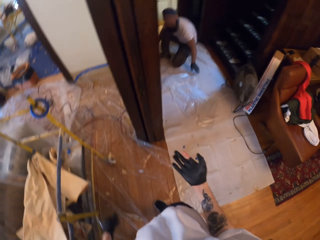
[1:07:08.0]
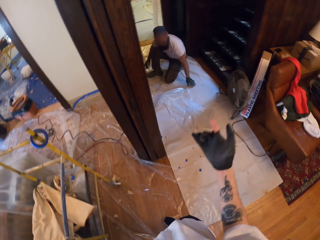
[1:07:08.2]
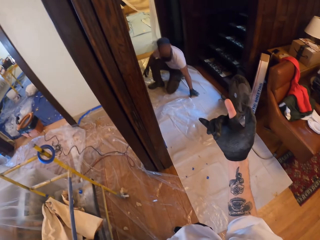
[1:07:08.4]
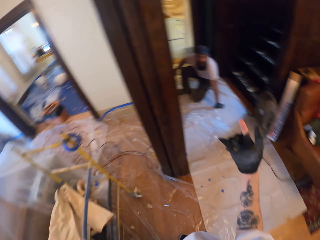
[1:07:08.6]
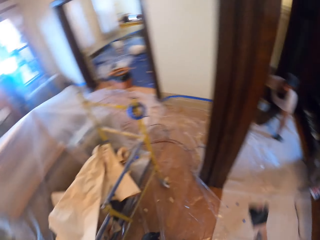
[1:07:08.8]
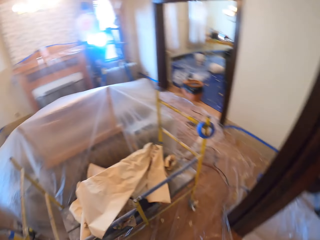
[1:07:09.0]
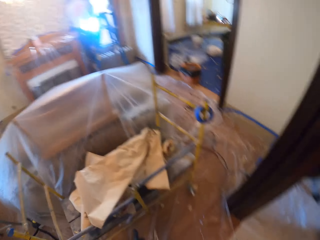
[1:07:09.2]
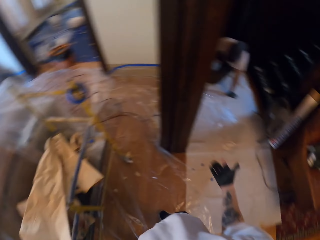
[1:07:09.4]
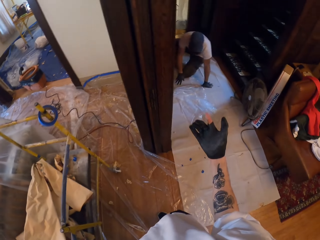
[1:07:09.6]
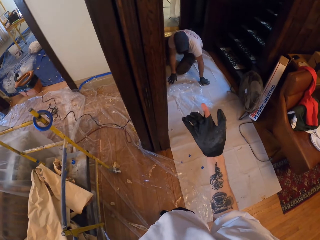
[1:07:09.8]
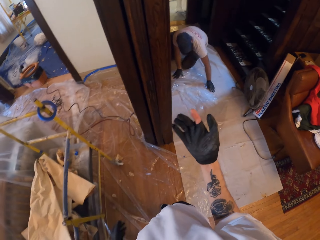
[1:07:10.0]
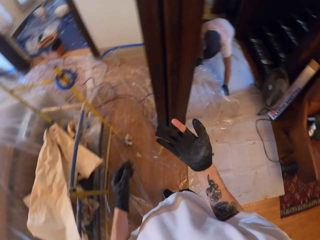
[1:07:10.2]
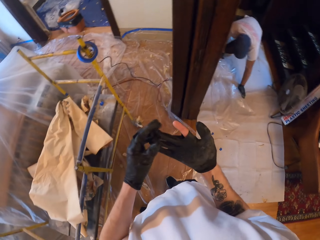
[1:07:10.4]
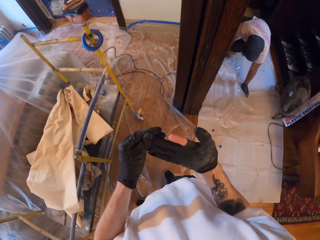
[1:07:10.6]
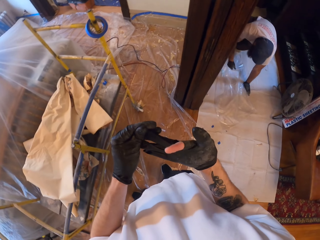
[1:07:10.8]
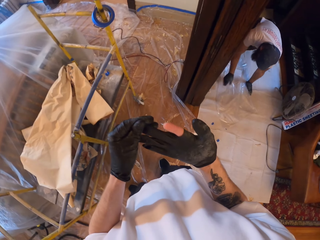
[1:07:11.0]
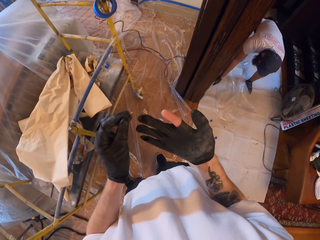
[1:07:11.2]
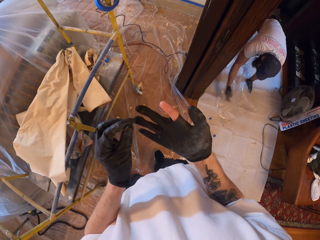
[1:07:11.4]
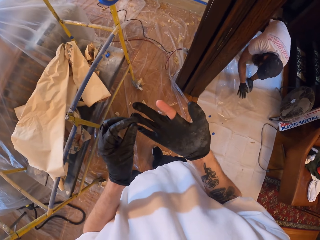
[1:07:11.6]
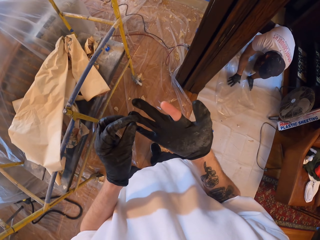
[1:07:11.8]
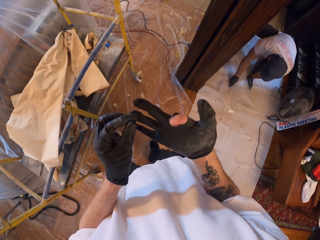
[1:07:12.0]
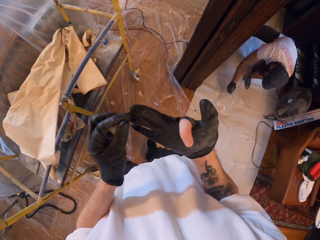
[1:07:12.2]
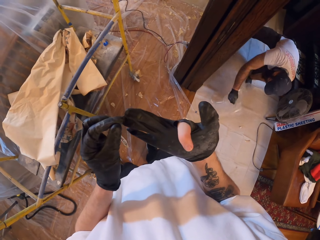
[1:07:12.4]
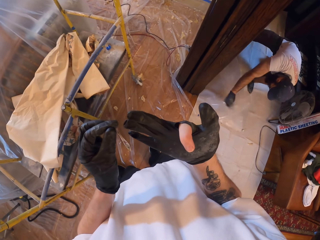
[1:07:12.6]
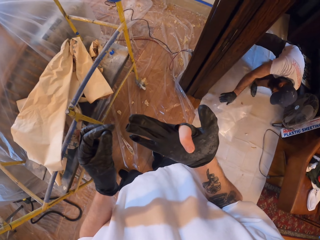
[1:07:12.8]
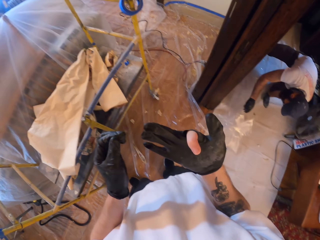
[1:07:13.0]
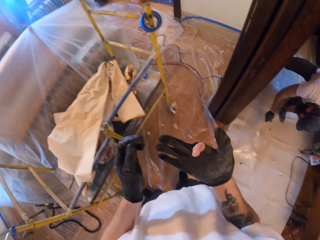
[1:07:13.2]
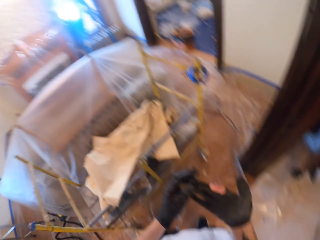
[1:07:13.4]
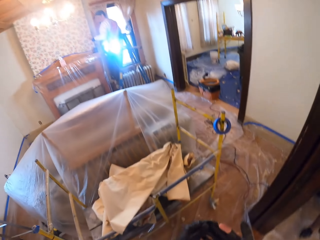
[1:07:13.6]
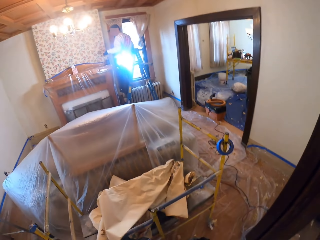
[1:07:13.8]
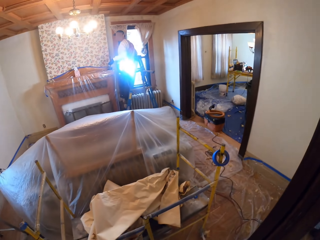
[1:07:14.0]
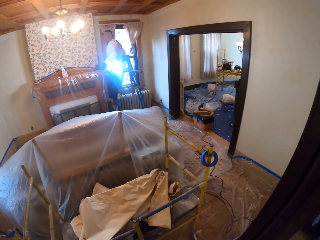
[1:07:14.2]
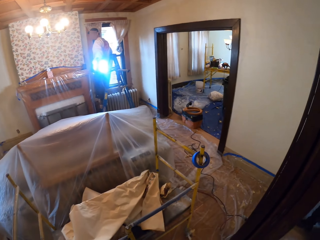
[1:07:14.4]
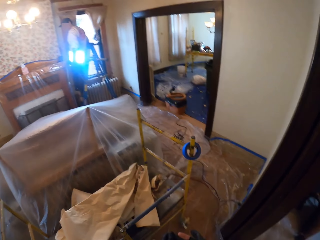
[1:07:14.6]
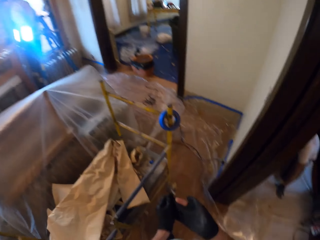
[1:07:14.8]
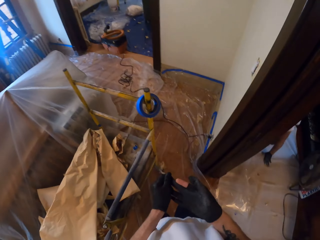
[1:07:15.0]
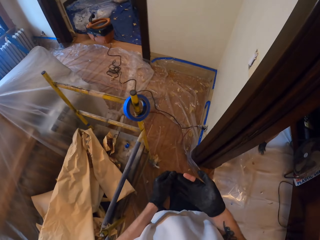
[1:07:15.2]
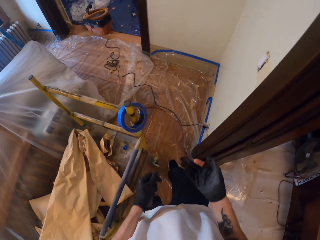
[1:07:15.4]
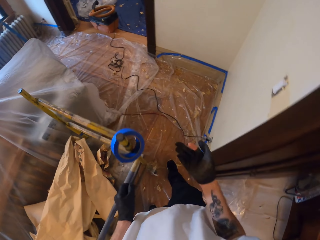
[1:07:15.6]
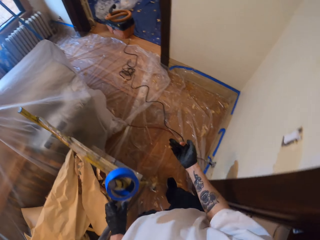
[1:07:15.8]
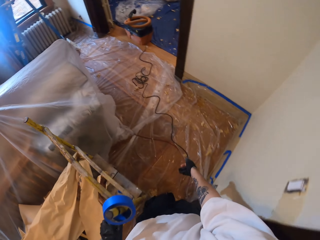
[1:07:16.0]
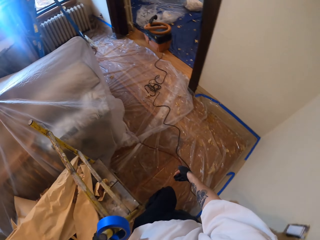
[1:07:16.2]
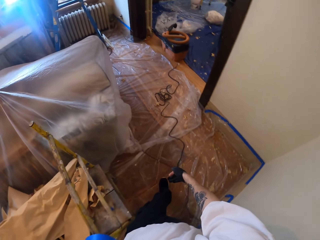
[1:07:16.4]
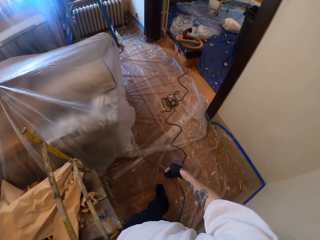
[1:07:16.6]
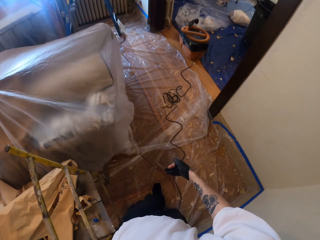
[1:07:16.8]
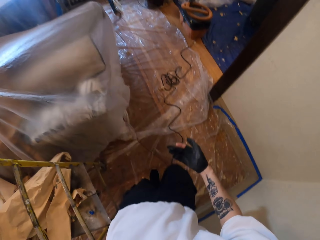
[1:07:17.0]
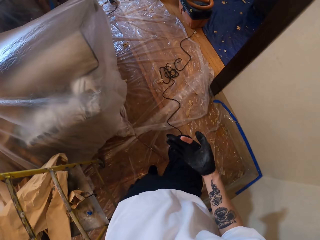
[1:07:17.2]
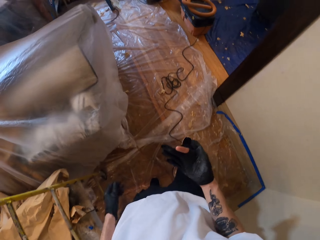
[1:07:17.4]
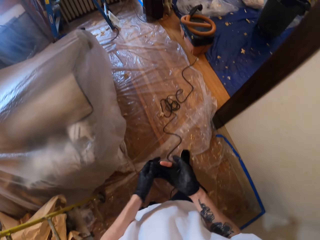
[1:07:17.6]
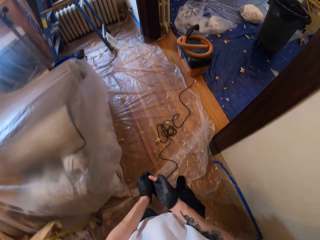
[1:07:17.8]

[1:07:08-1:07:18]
A man sits on the polythene paper. The man squats on the floor. The man spreads polyester lining on the floor. The man straightens the polythene paper. The camera wearer looks around and walks in the room.

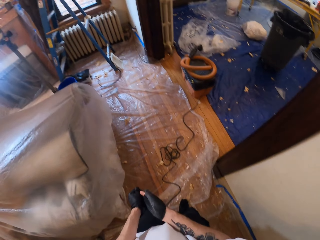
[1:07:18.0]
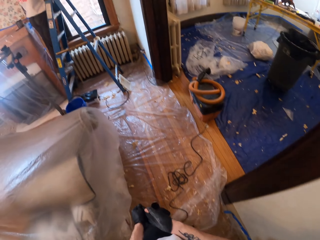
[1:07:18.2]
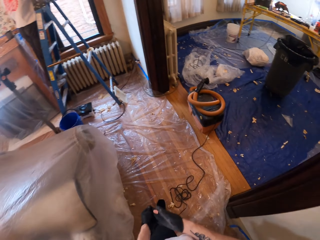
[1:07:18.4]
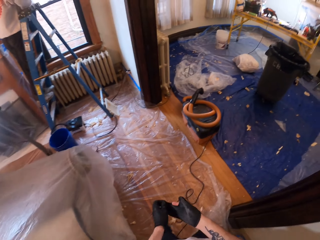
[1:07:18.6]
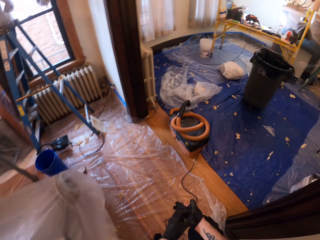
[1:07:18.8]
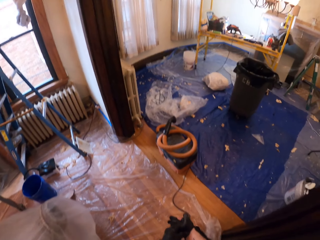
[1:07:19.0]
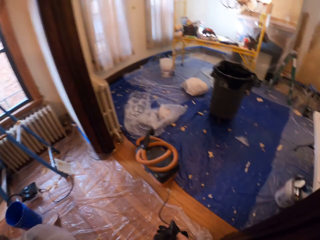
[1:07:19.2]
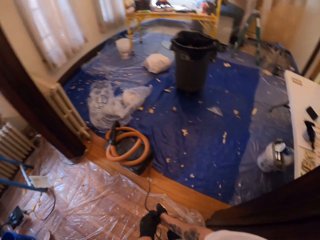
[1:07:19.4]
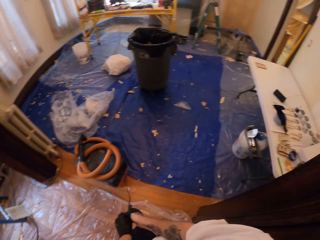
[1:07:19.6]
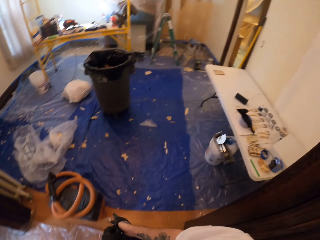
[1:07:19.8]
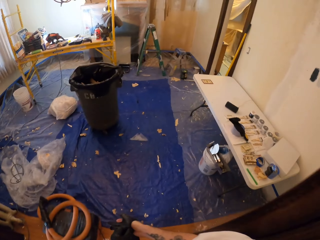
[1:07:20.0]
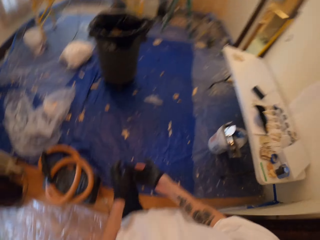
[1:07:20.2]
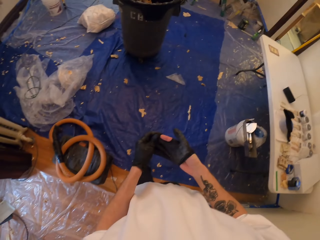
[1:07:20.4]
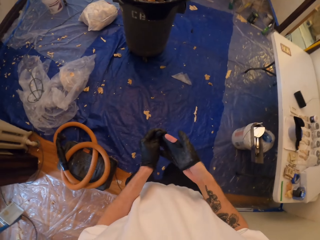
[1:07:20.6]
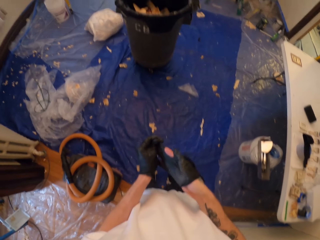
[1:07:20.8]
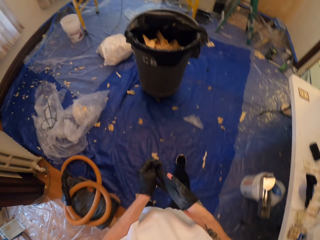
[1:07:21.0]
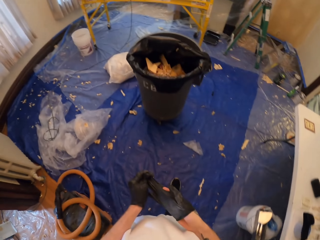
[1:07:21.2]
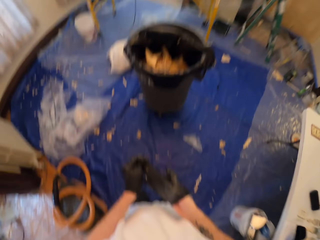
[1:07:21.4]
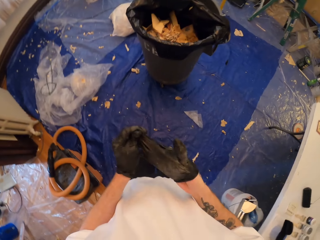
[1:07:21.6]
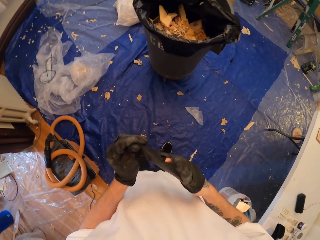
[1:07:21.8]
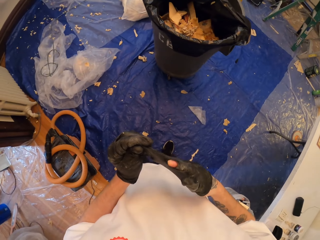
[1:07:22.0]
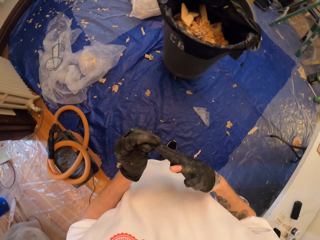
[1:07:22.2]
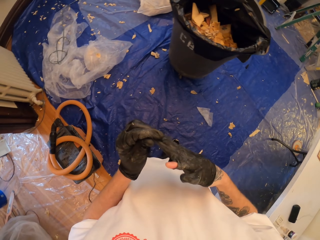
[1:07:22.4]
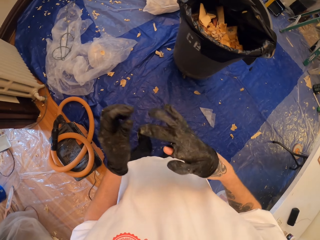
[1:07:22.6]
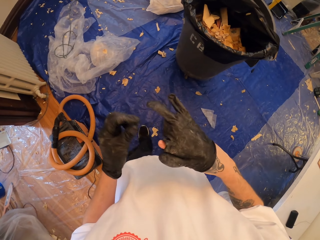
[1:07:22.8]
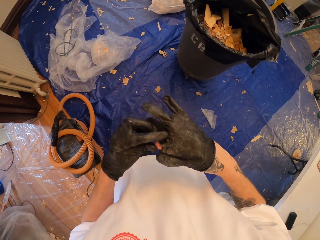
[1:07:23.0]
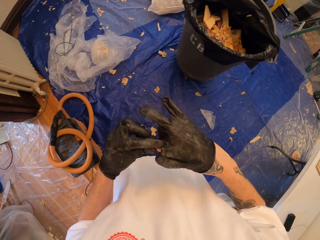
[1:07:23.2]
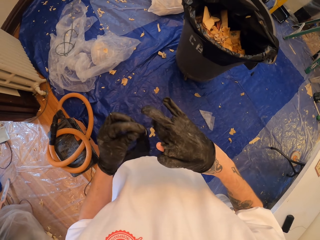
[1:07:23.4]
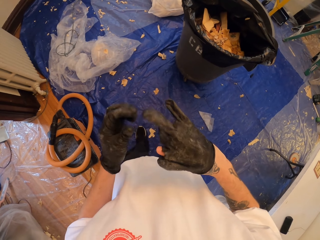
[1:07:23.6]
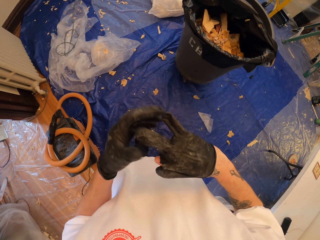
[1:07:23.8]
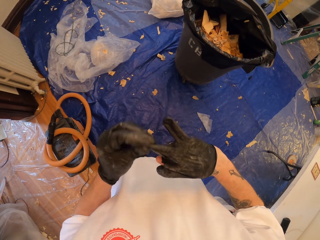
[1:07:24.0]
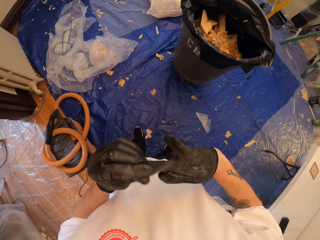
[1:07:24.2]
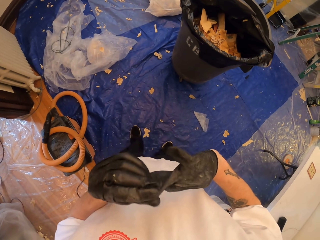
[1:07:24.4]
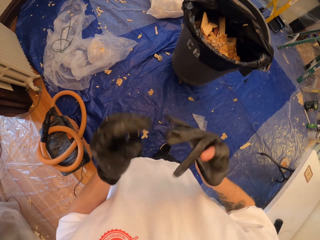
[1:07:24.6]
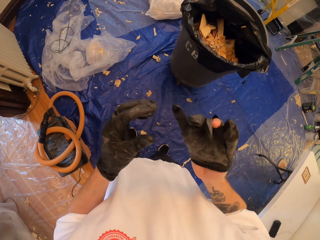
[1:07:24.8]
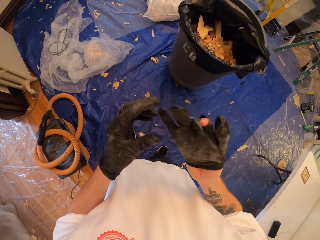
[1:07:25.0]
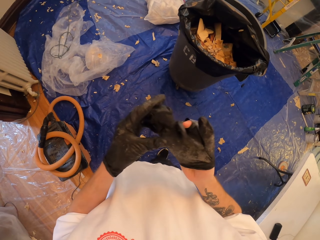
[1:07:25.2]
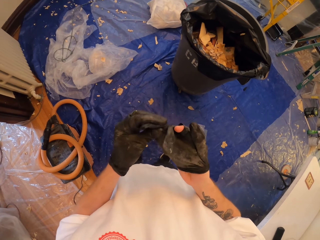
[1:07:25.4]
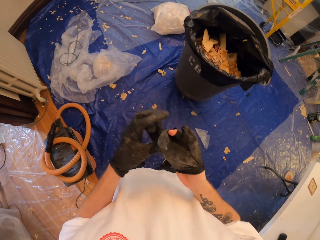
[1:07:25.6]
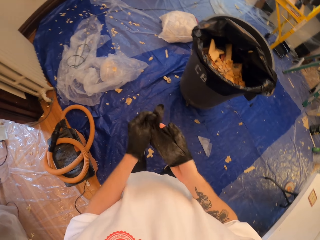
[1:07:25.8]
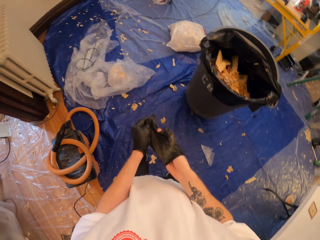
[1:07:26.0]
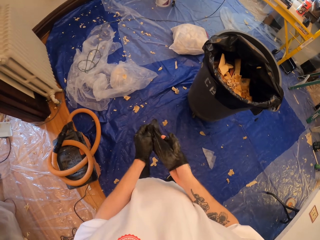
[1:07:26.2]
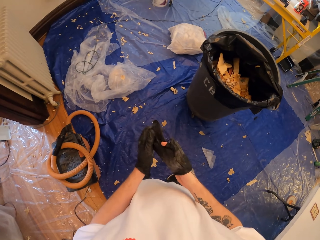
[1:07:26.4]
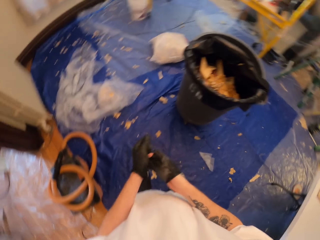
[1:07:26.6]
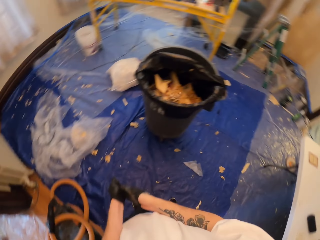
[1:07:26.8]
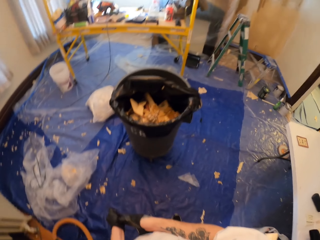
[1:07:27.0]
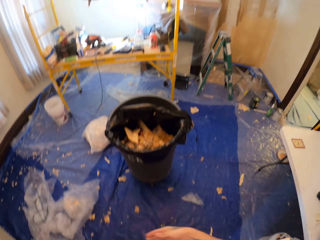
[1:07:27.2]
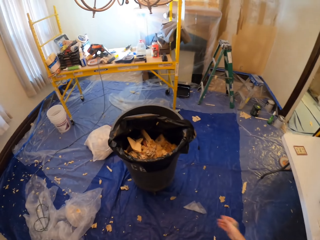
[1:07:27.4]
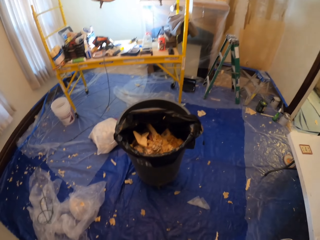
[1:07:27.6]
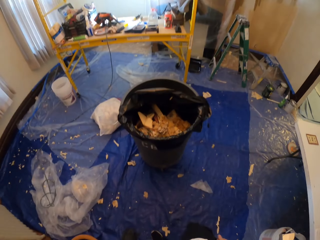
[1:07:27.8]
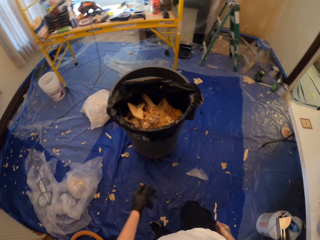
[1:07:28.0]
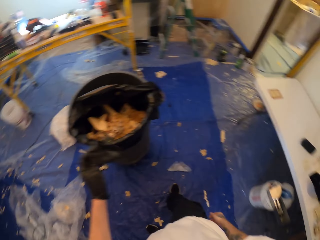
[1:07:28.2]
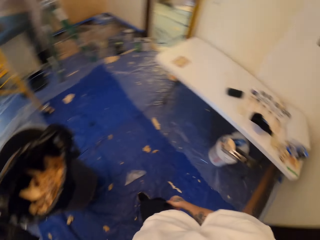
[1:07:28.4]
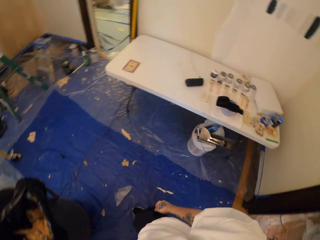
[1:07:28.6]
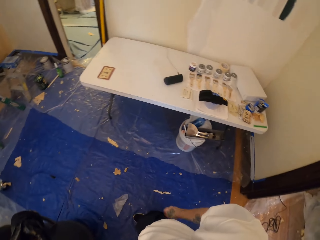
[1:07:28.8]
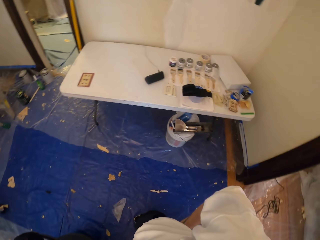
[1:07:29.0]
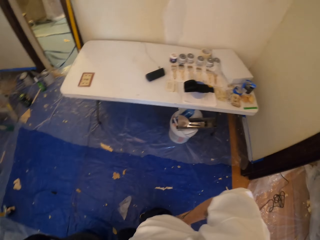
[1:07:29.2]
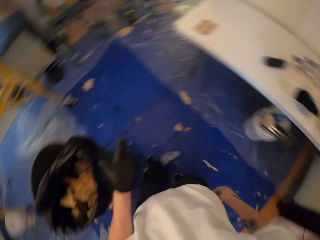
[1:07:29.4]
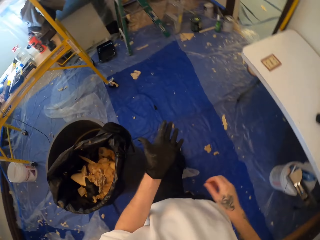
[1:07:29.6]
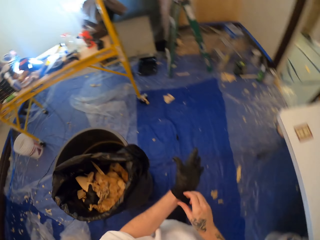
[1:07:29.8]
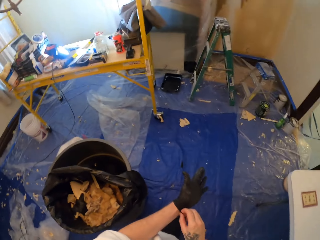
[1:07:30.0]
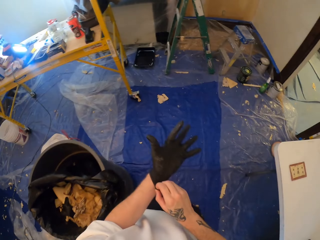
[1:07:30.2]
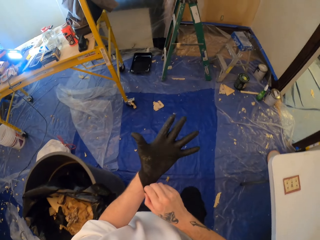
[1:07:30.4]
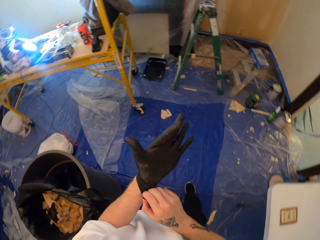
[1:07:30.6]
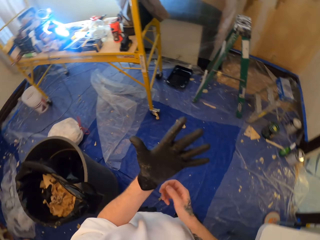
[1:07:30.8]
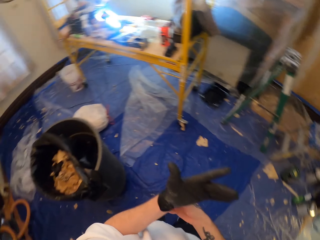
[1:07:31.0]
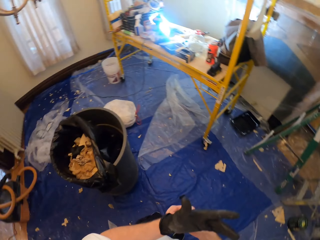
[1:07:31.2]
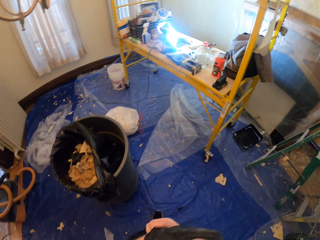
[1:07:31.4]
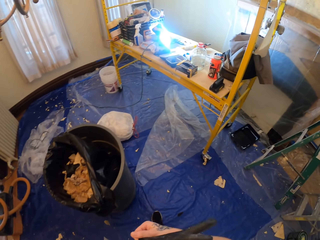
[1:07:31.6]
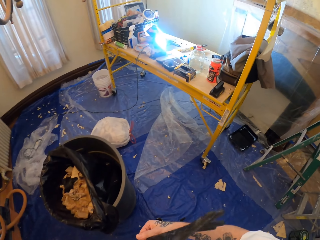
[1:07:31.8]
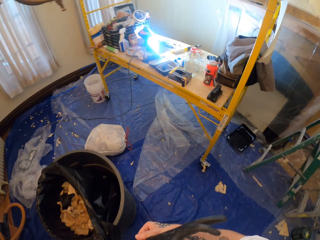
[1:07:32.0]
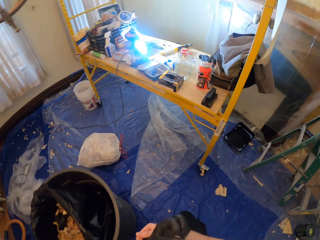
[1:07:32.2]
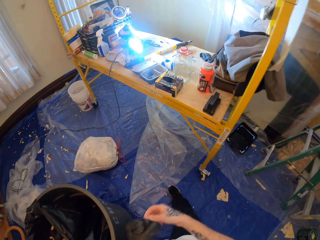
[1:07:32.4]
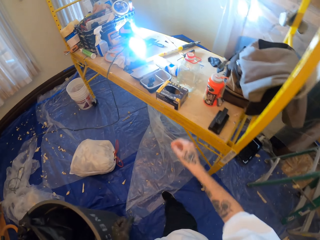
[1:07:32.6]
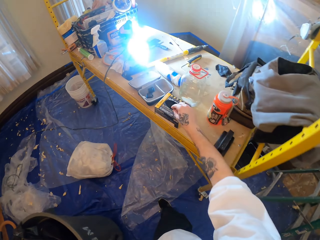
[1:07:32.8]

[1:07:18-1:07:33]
The camera wearer adjusts the glove. They walk in the room. They remove the glove on the right hand. They straighten the glove on the left hand.
